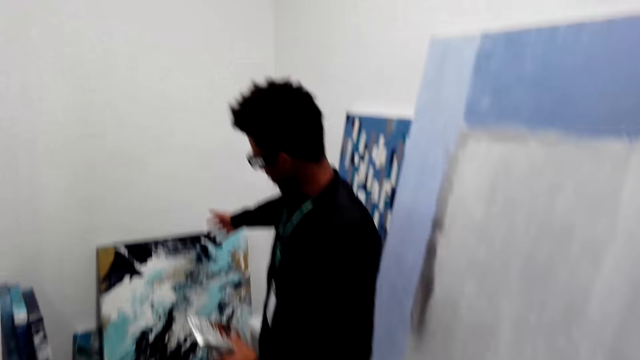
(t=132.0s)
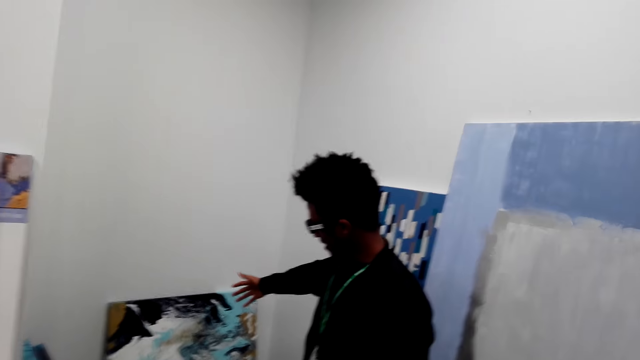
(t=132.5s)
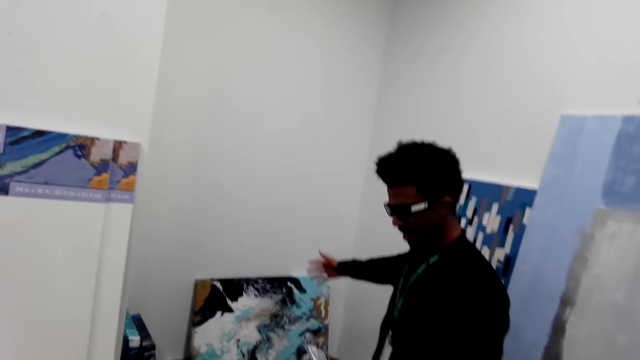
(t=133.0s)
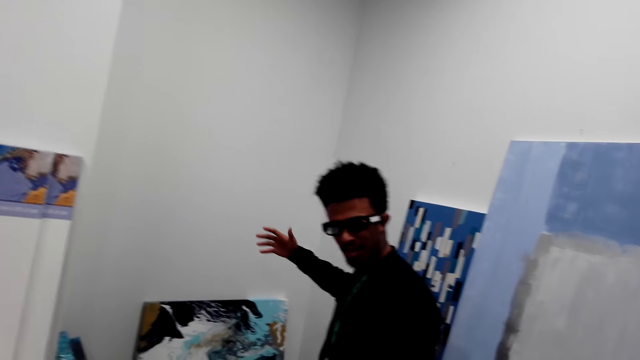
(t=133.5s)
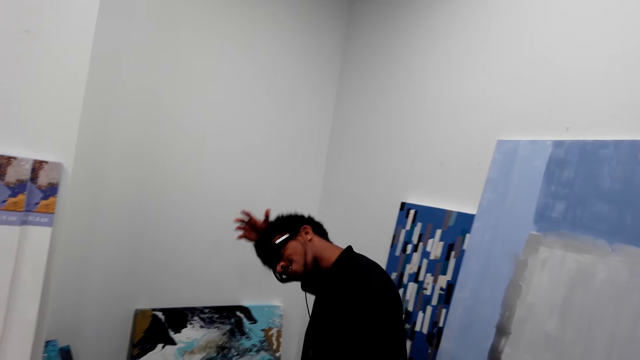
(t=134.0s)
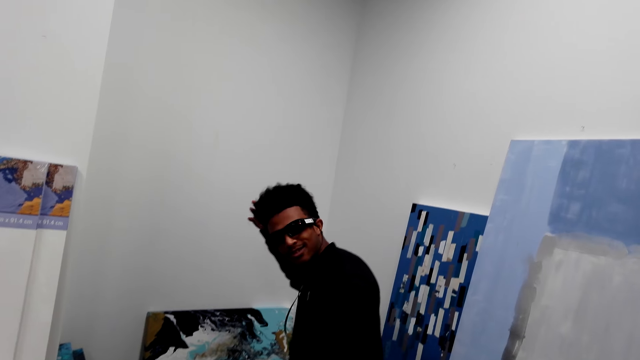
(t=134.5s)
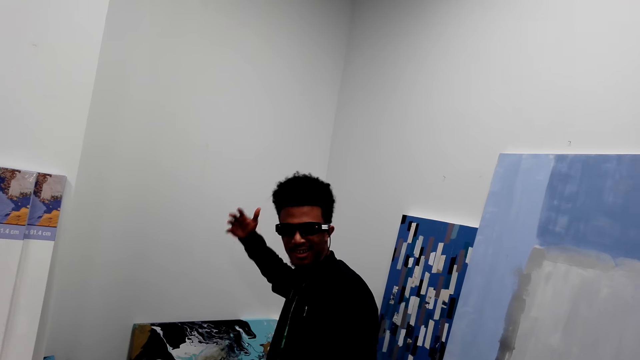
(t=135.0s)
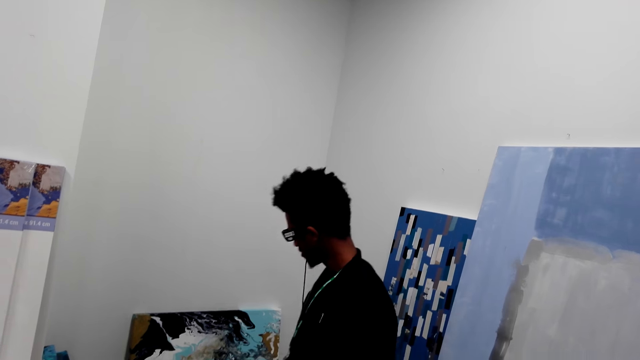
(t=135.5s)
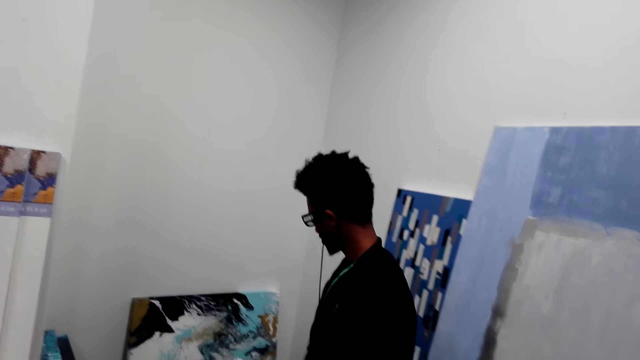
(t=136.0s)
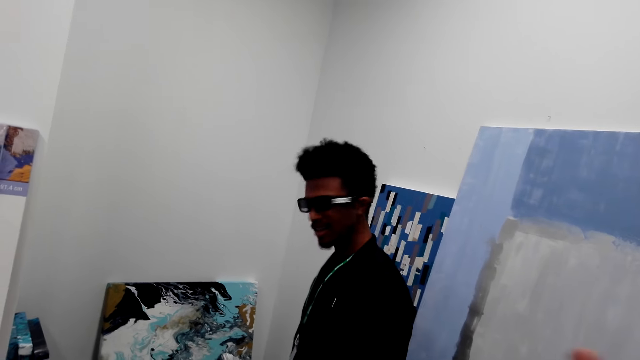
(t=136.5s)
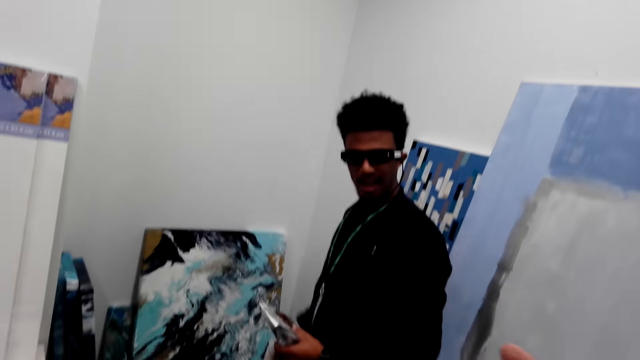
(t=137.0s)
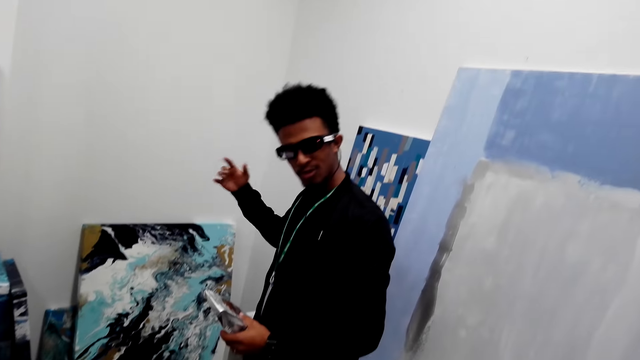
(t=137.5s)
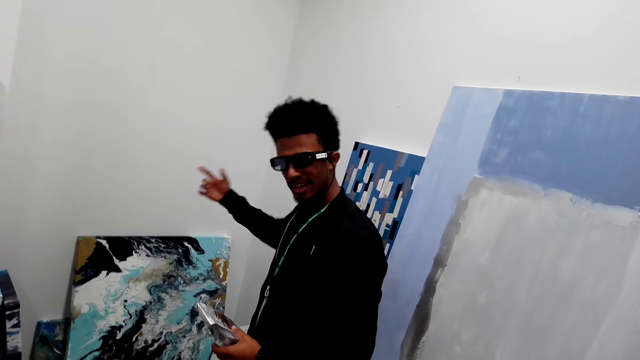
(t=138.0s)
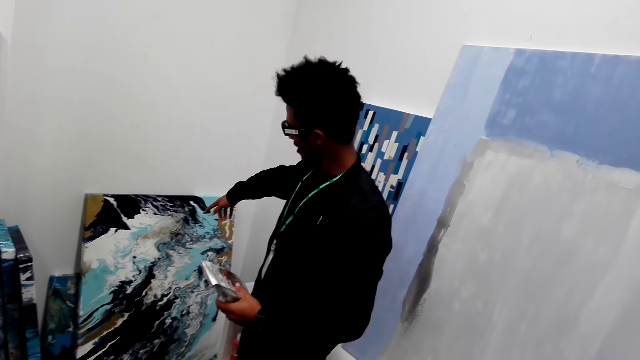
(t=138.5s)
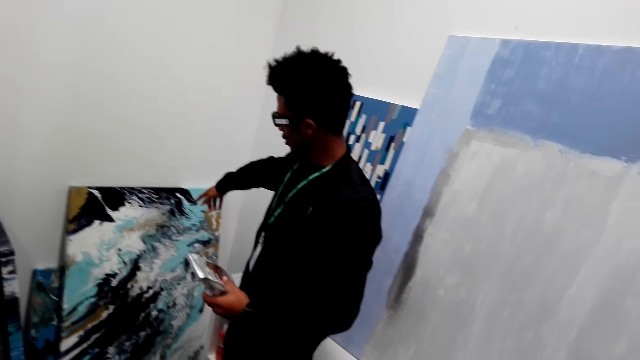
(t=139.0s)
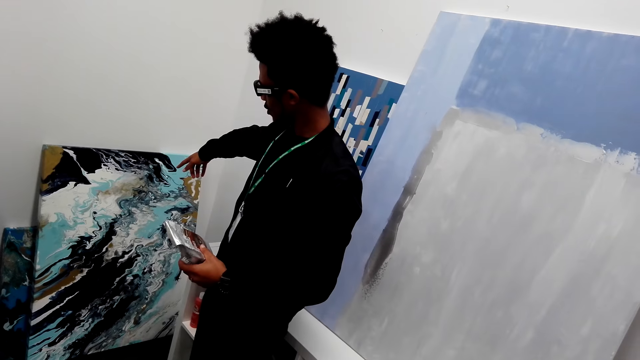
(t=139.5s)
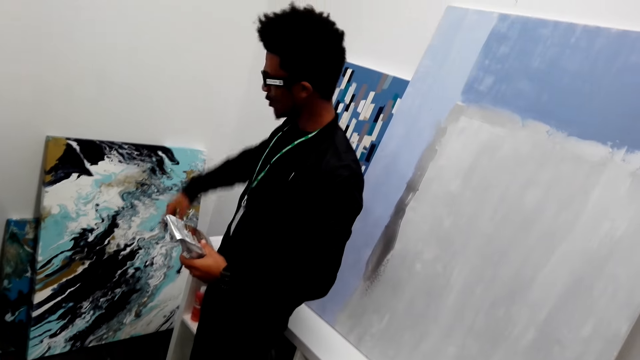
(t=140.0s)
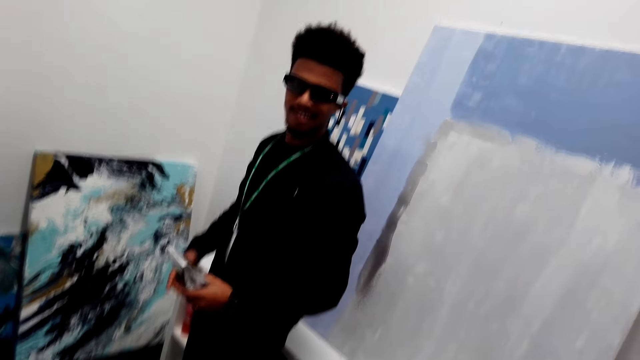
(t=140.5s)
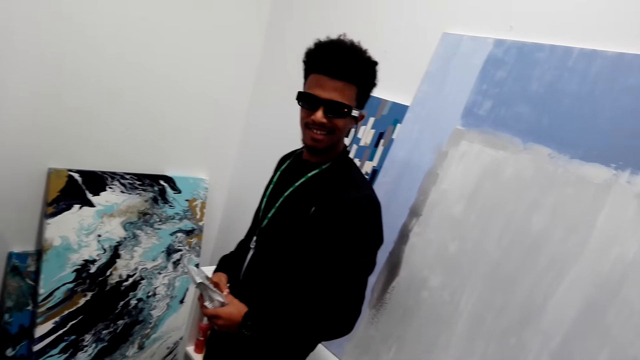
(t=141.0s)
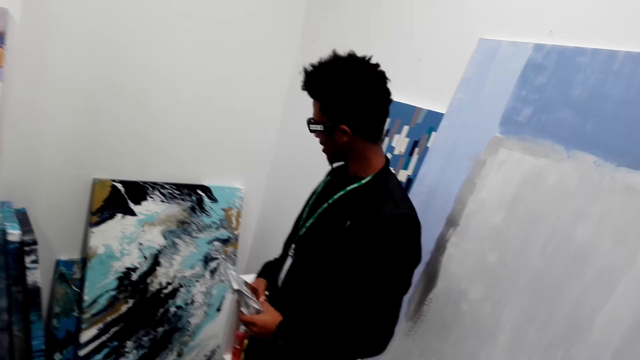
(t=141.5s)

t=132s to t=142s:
A man moves the hand. The man points at the artboard.

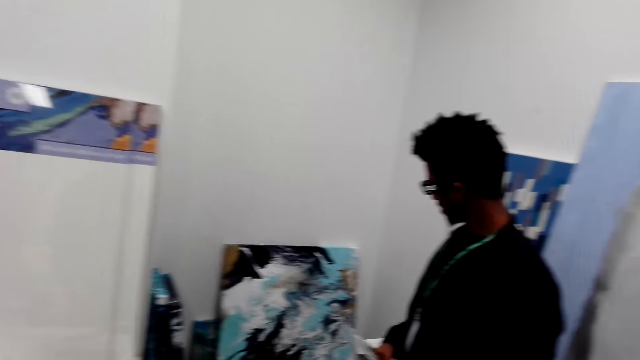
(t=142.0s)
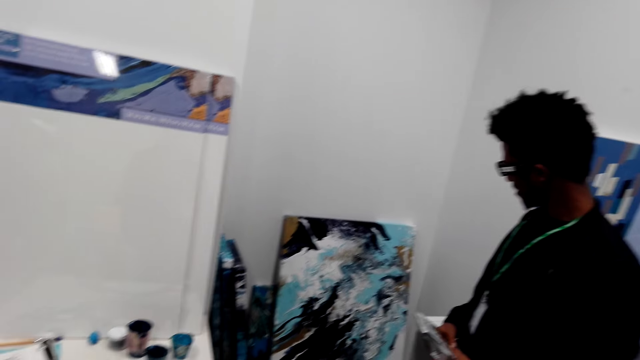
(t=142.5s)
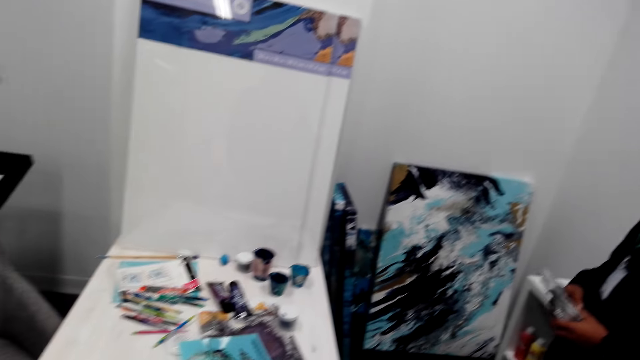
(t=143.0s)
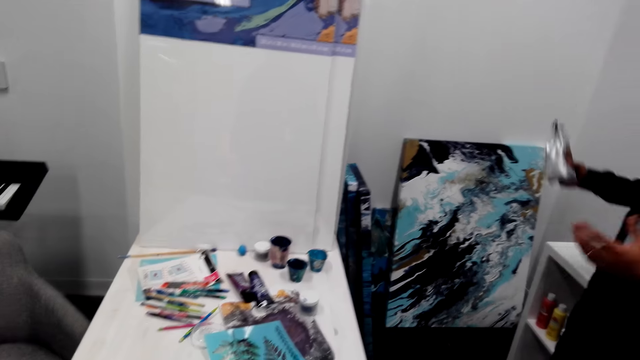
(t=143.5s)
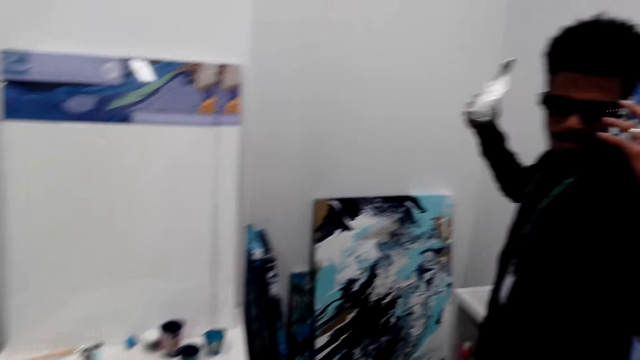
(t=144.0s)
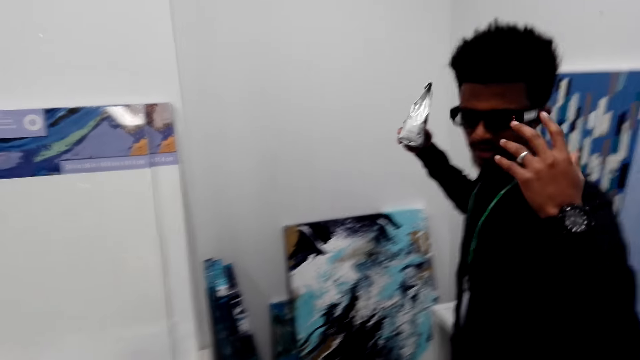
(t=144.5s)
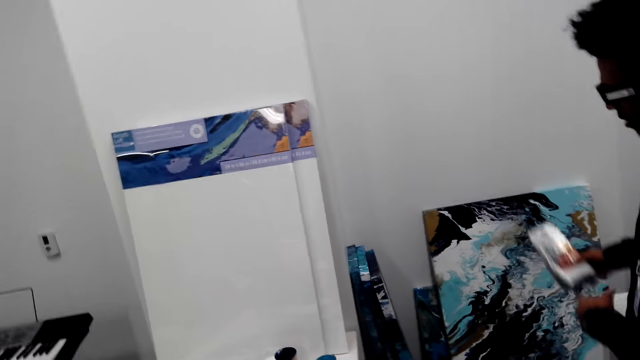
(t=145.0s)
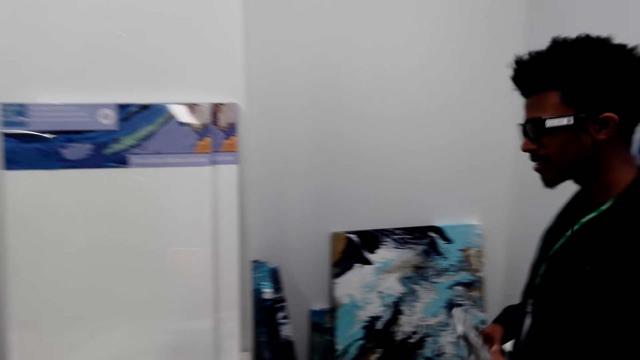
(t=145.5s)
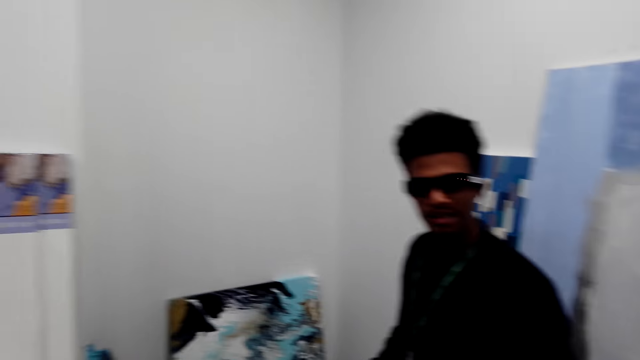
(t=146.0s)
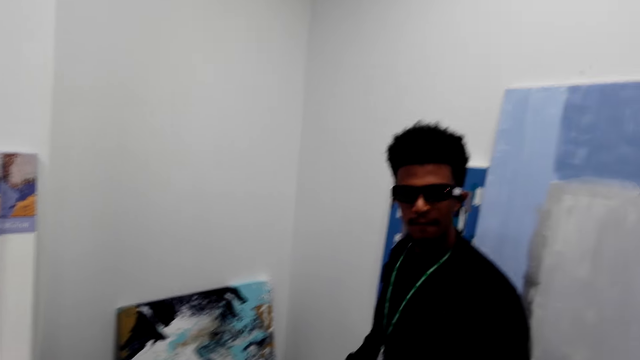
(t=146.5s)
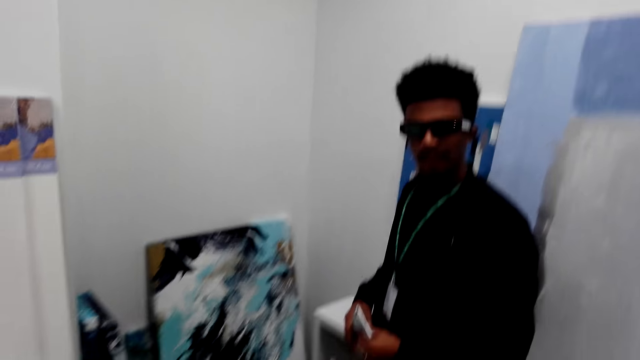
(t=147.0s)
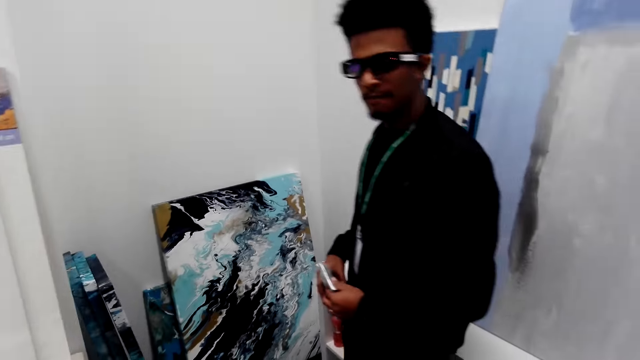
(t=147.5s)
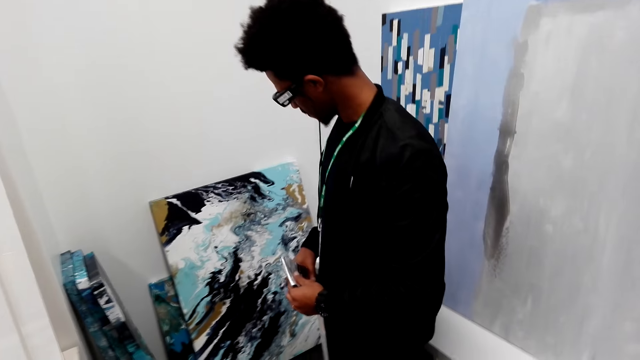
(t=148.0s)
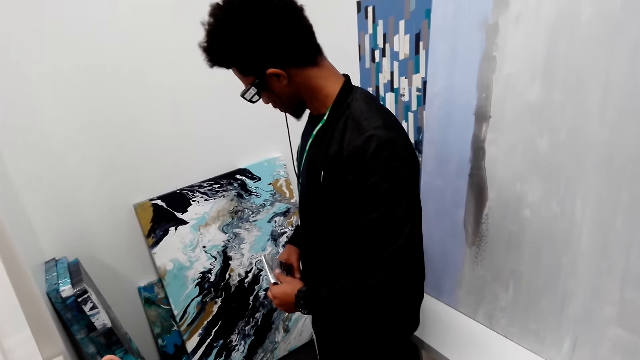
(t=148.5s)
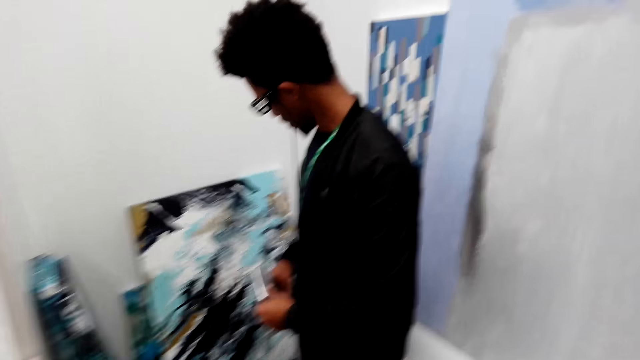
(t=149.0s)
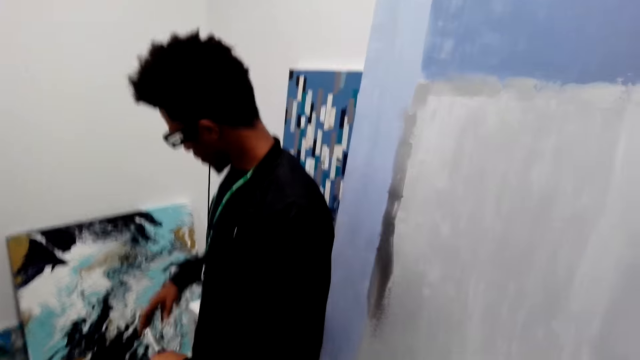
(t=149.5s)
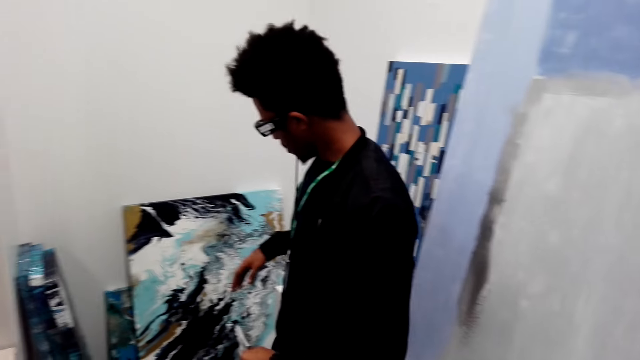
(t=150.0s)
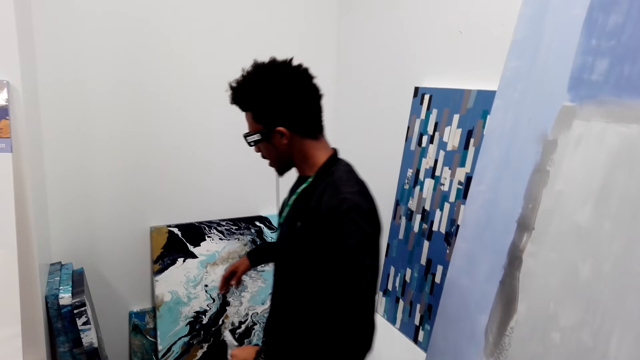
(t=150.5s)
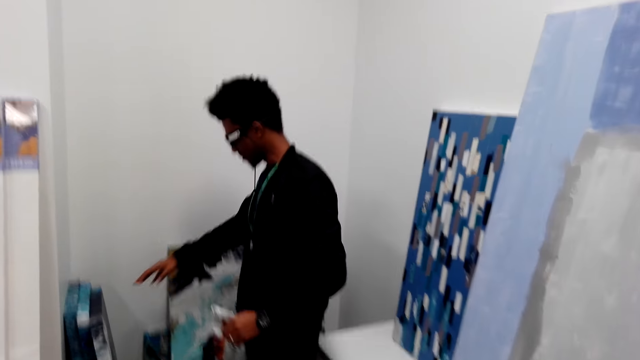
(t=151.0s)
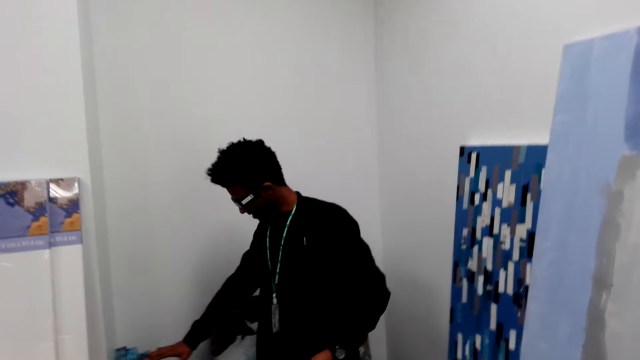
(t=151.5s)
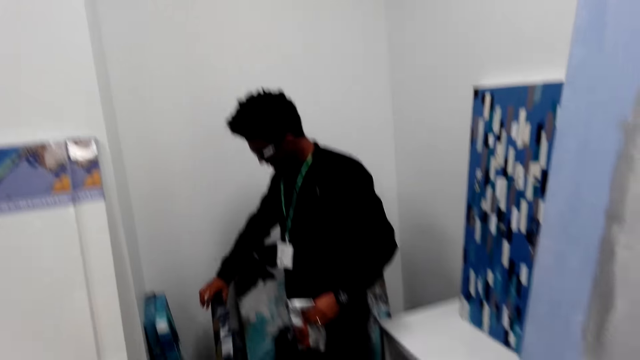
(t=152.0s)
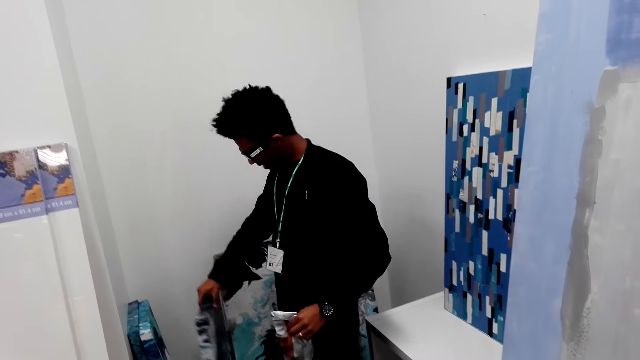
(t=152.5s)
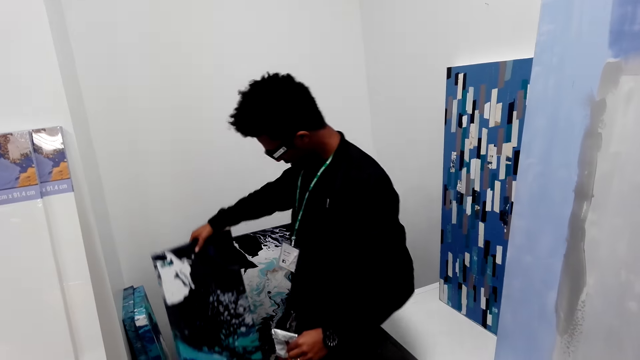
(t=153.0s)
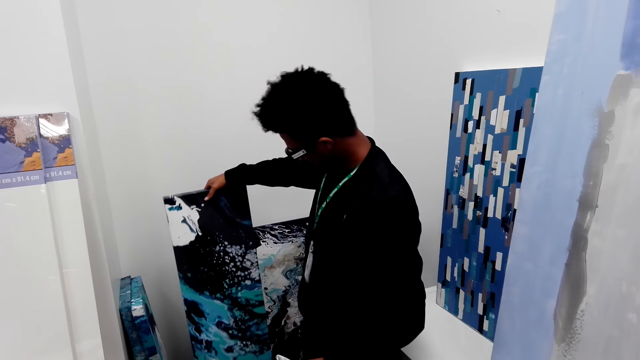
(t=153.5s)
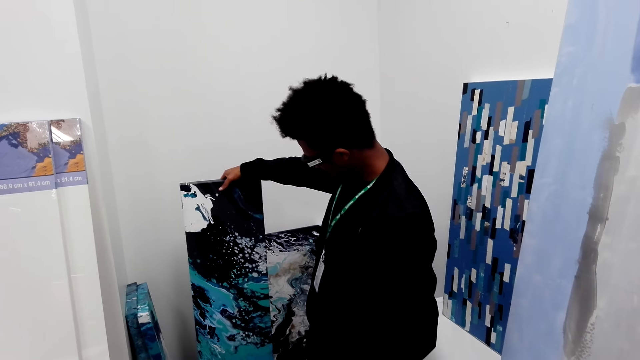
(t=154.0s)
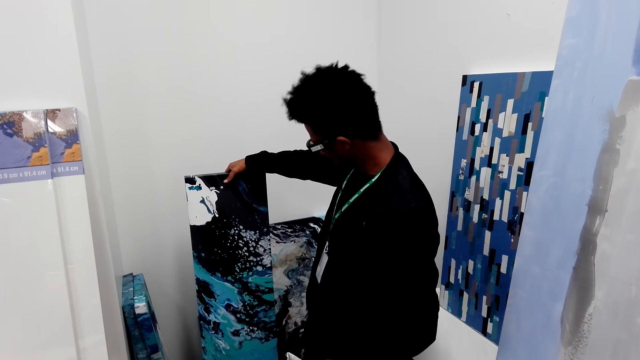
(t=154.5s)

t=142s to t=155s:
The camera wearer talks. A man moves the hands. The camera wearer talks. They touch the artboard. The man picks up a picture.
